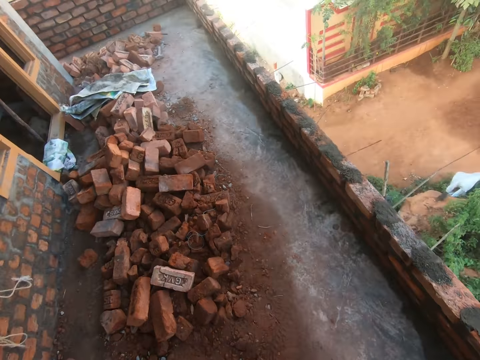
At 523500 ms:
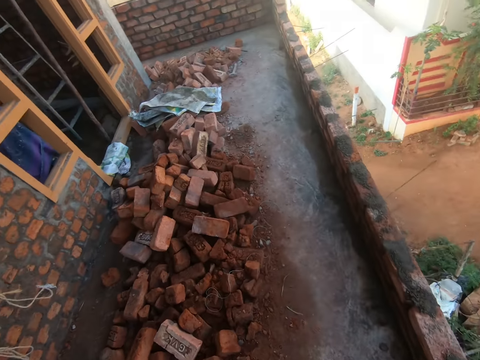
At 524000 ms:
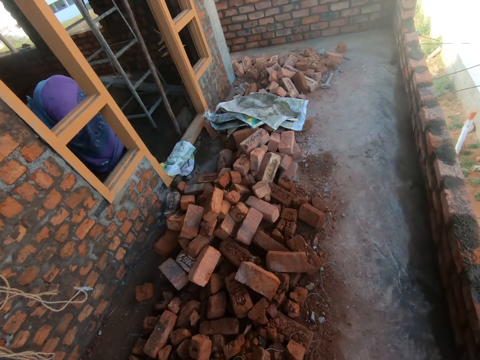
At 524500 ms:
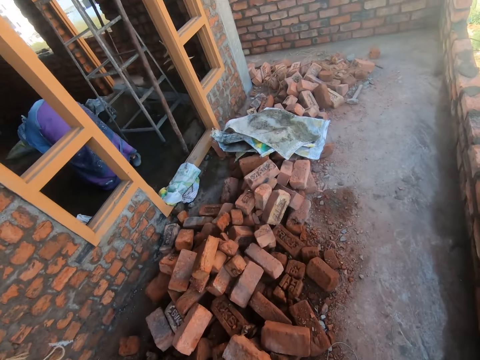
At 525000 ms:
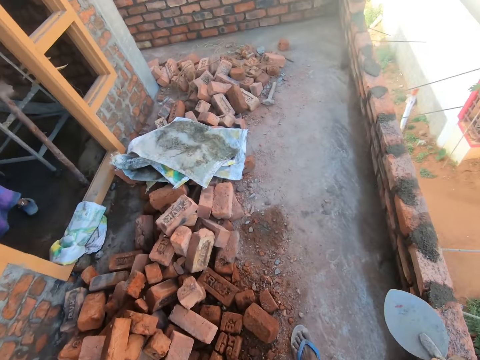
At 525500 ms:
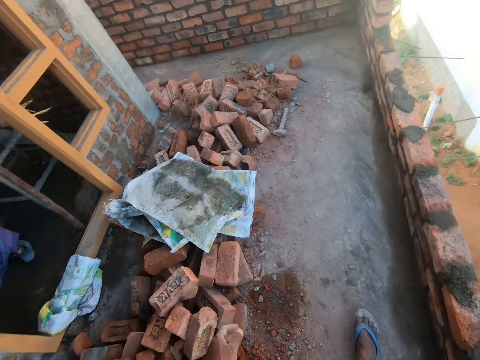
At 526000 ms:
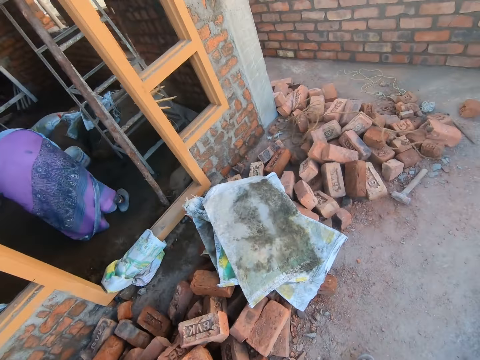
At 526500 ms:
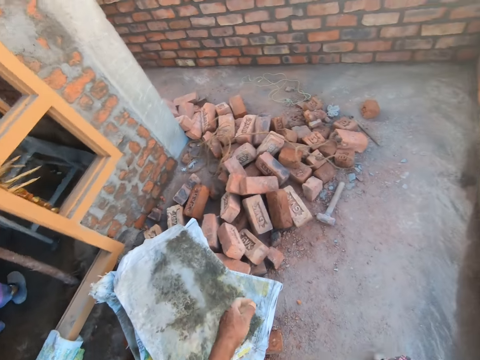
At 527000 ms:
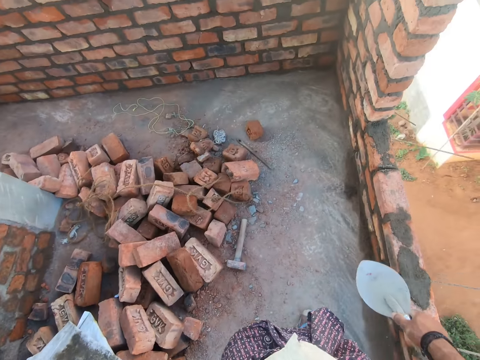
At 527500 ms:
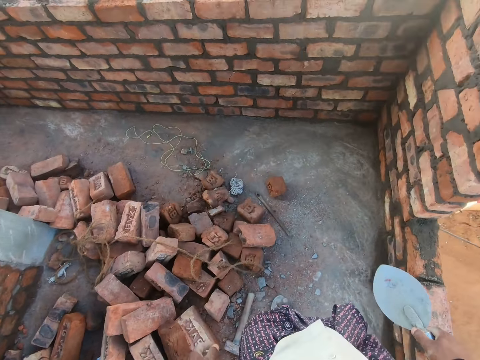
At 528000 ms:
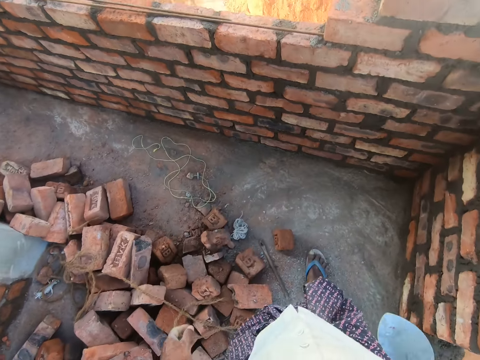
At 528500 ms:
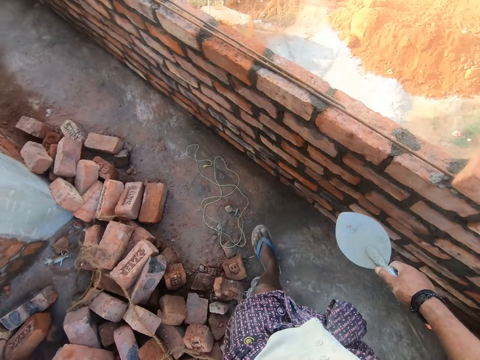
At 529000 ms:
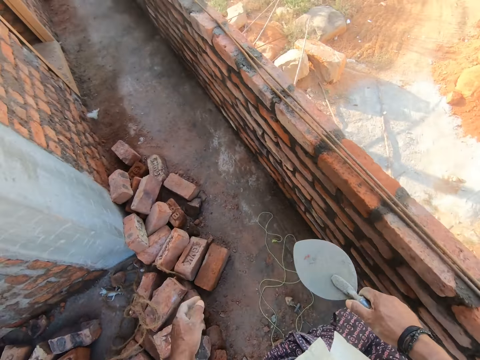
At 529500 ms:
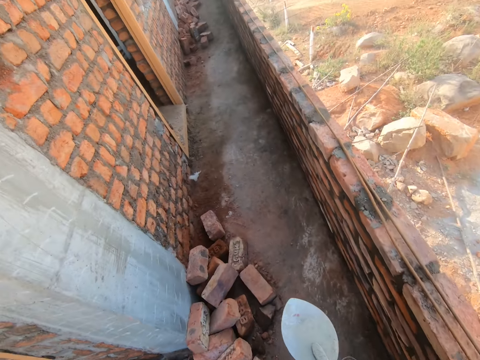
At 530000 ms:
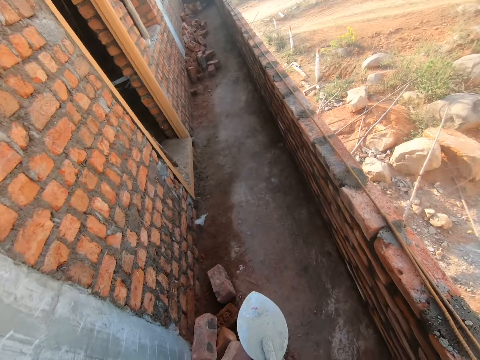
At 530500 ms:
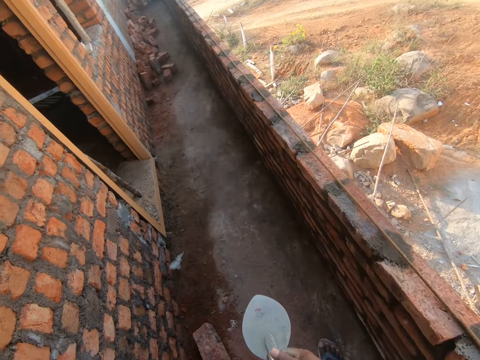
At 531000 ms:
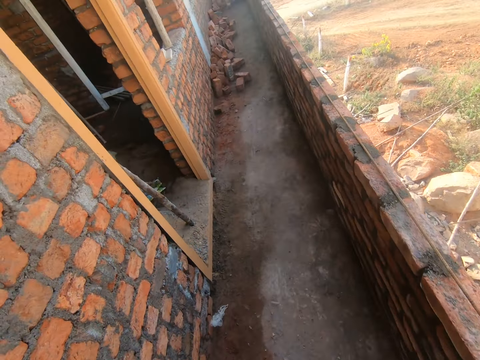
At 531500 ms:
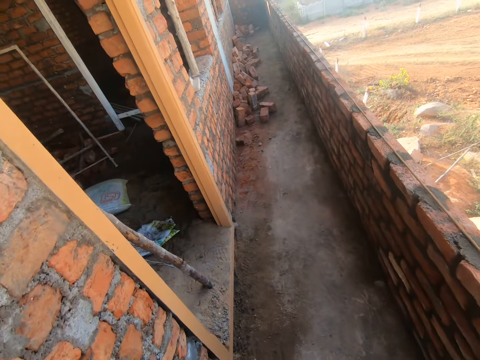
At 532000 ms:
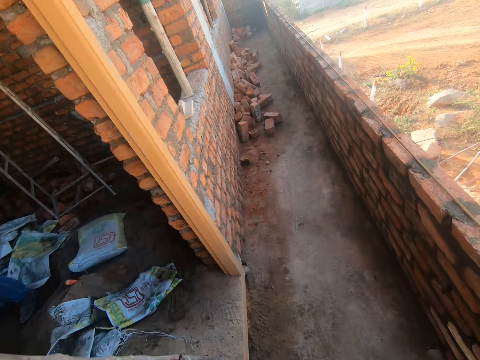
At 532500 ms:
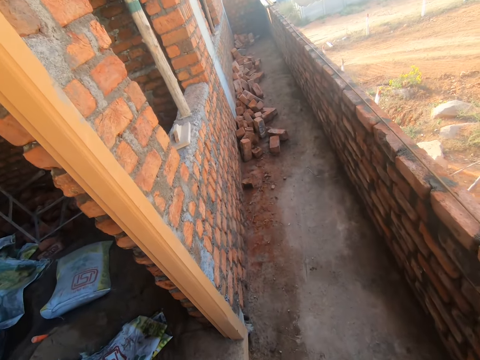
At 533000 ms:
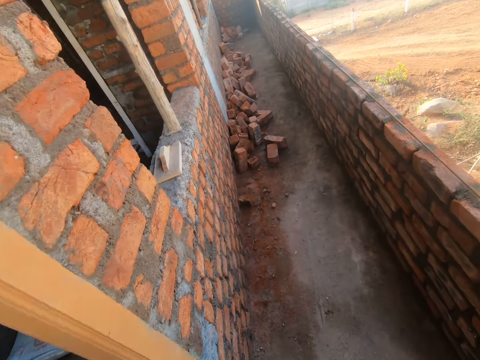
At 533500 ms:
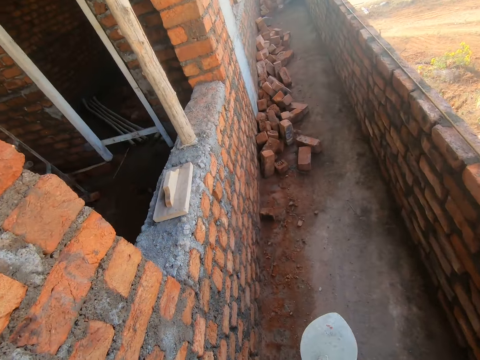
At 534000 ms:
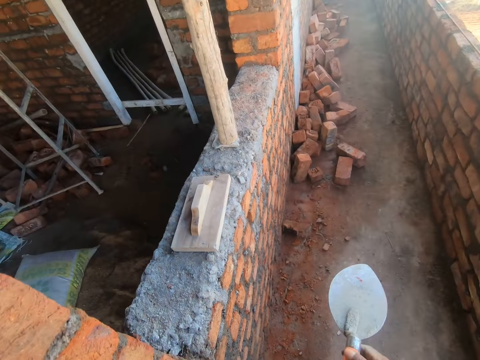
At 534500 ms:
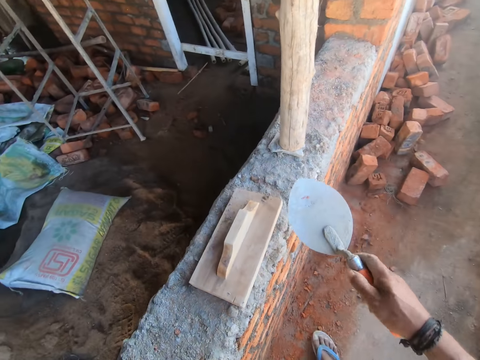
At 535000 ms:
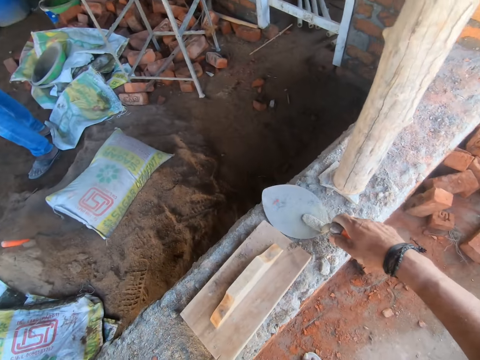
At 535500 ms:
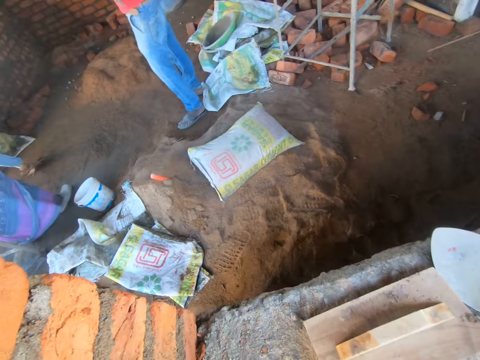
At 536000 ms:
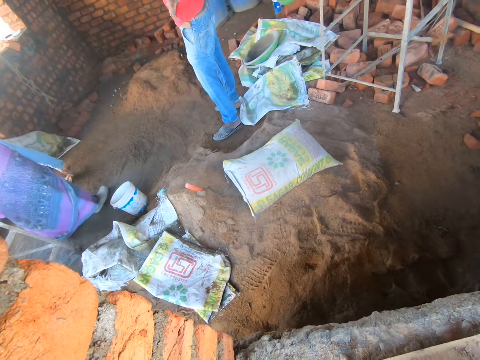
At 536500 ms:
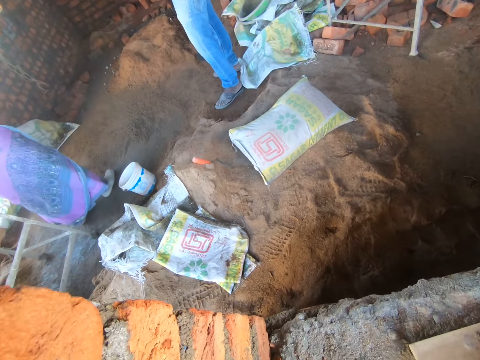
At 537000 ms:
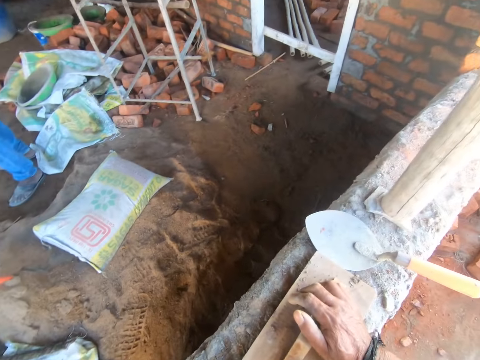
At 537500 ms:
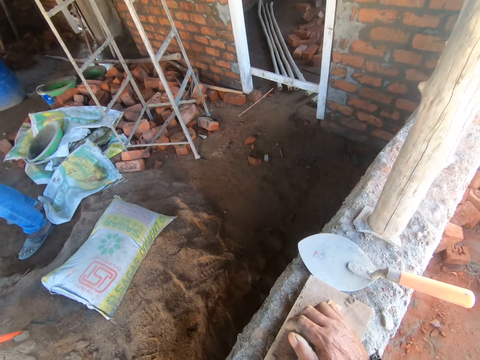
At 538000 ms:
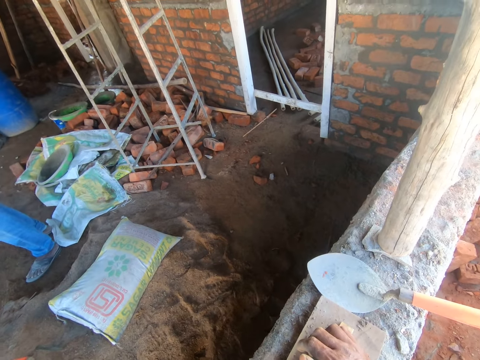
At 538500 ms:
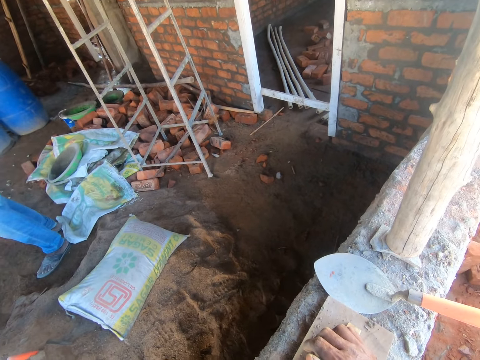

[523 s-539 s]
The camera wearer moves around the construction site. They put the trowel on a concrete wall. They look around.

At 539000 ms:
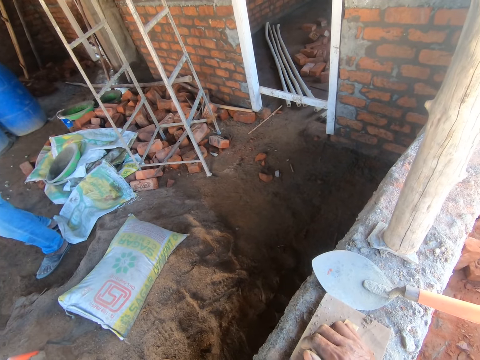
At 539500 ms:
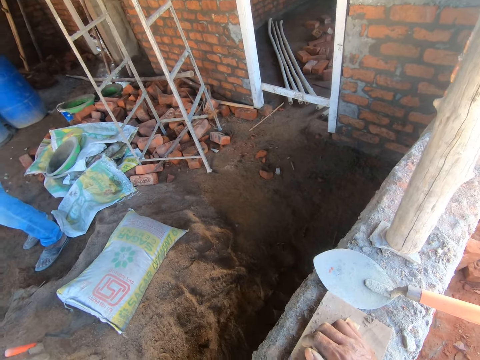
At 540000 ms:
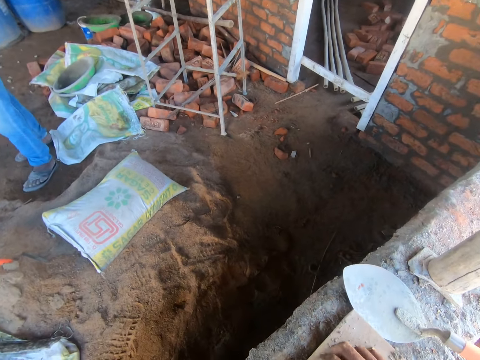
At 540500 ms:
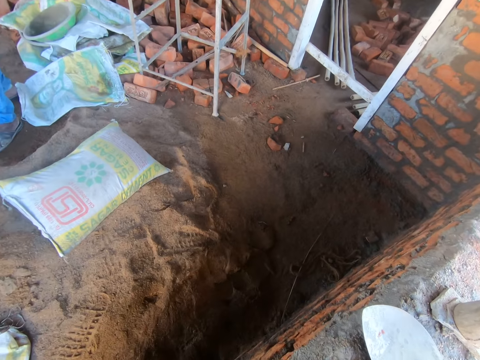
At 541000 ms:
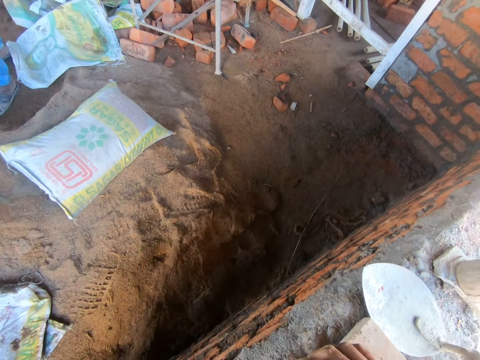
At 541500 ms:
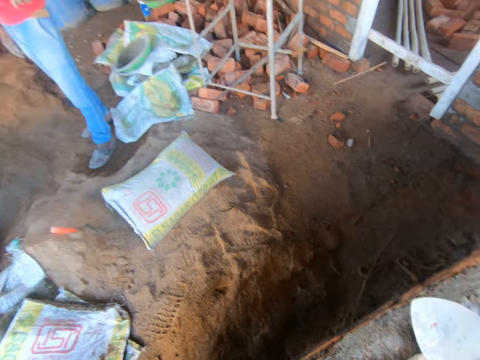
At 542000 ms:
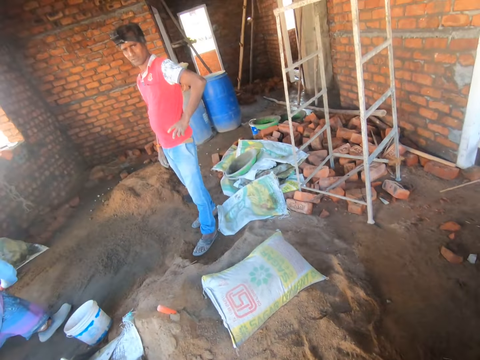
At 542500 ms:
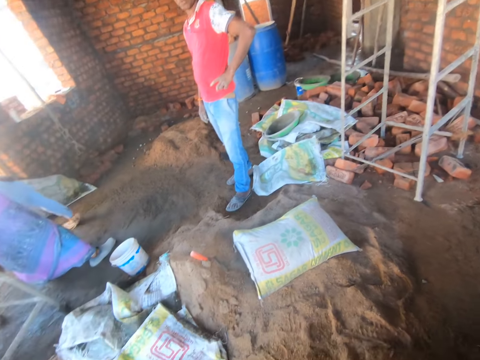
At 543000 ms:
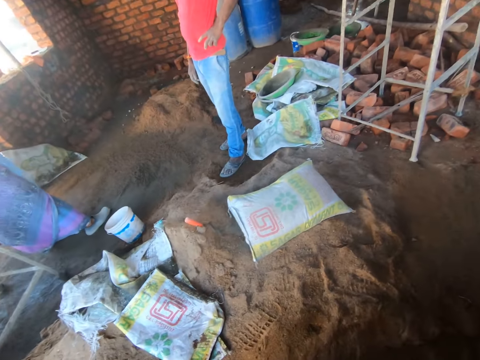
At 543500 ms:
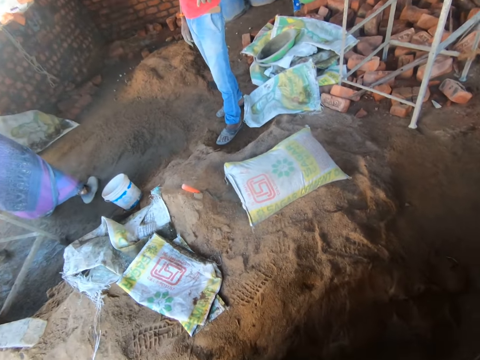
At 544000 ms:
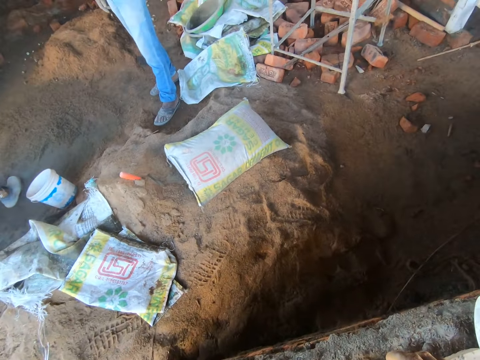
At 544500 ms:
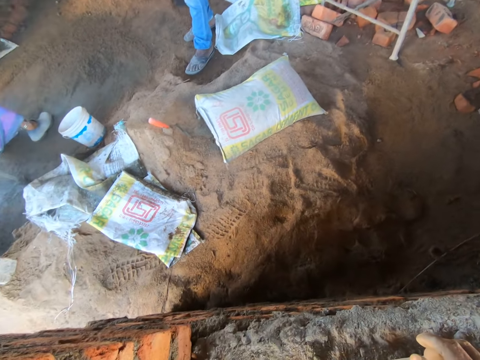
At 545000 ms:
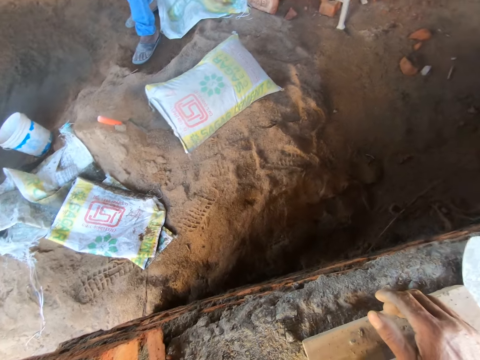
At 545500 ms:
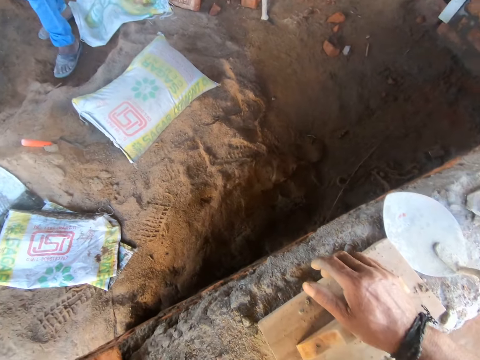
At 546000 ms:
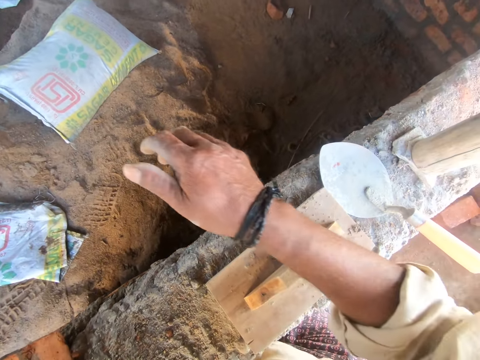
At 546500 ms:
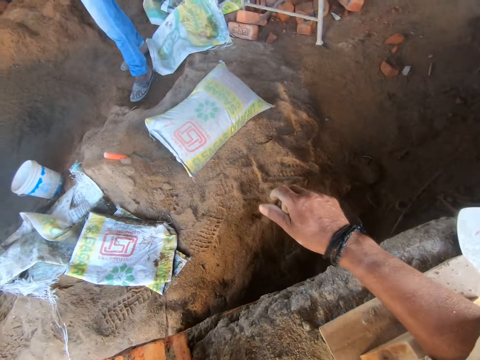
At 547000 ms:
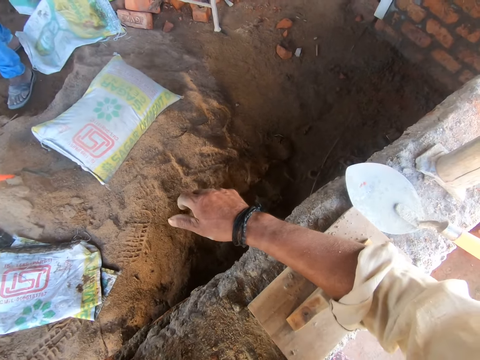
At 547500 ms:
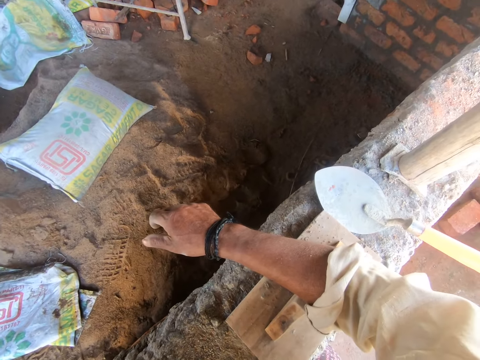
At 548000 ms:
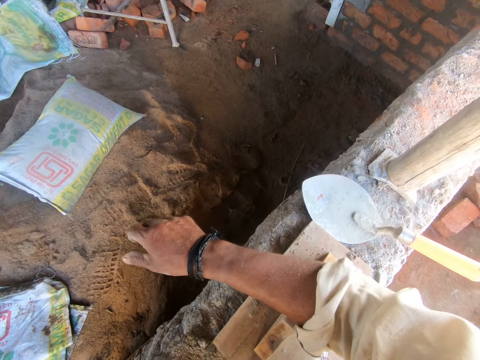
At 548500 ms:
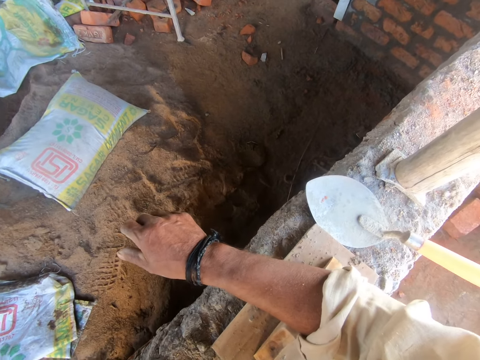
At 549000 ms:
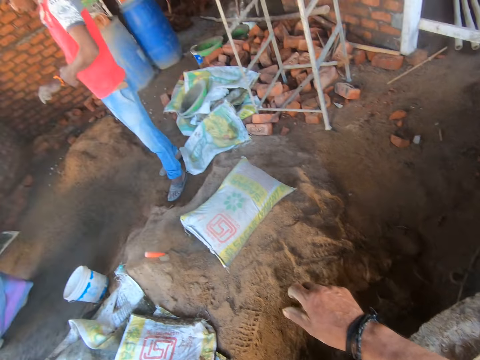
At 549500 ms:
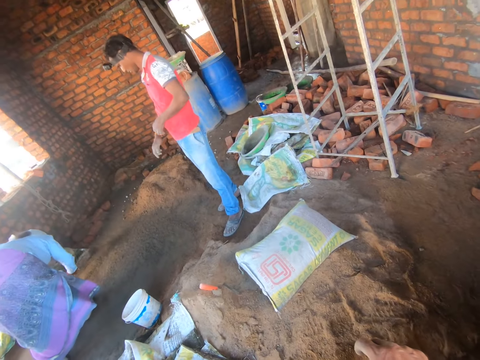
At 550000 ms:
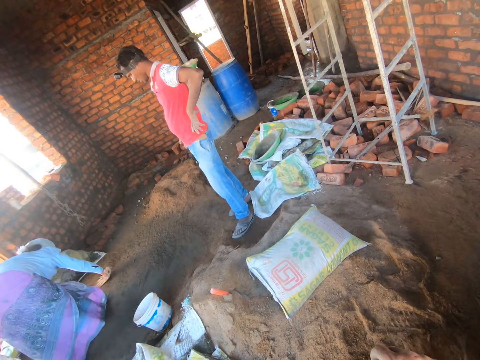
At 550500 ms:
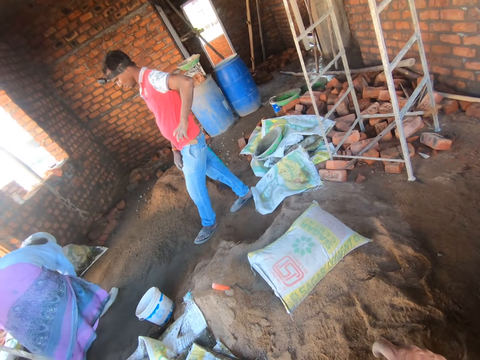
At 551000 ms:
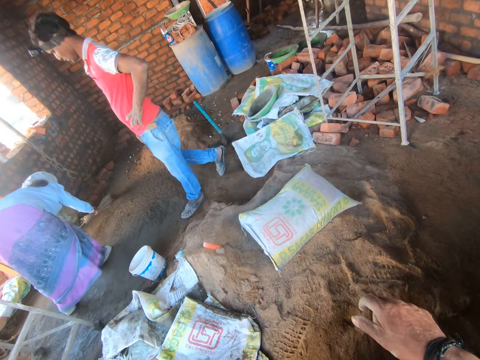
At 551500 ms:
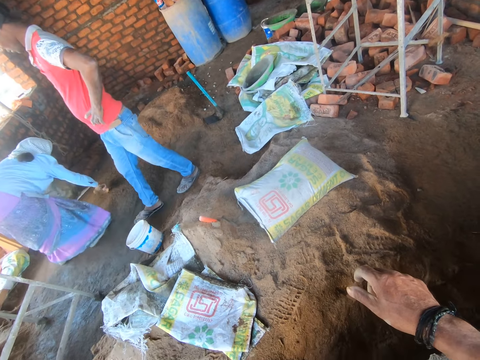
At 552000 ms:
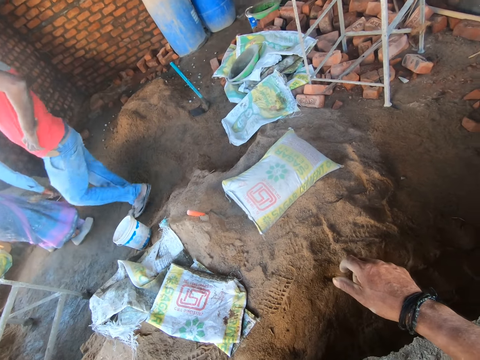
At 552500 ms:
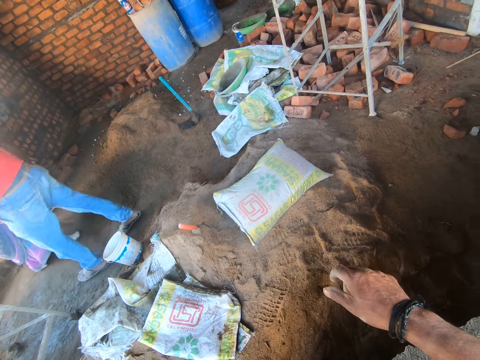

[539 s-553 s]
A man talks to the camera wearer. The camera wearer talks to the man. A woman sweeps the floor.
